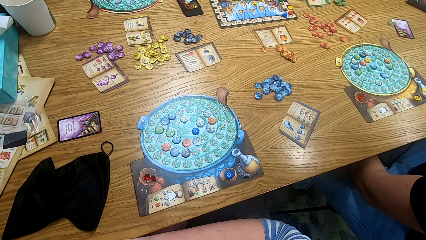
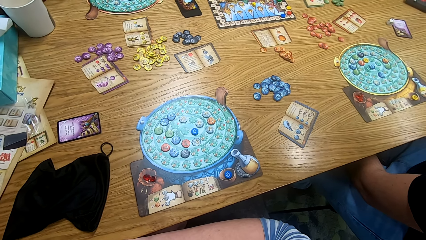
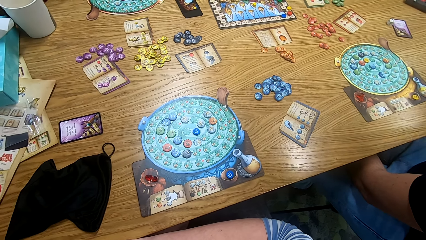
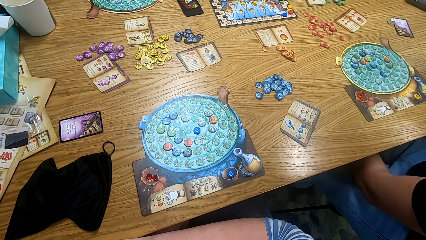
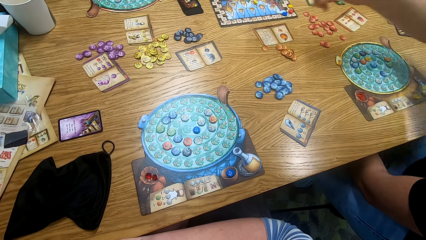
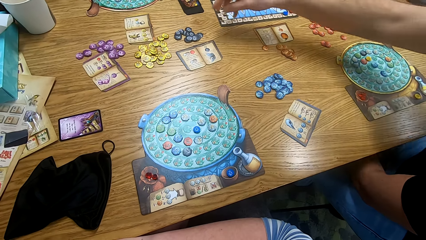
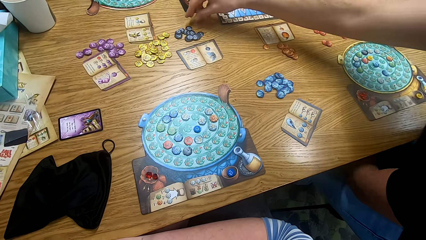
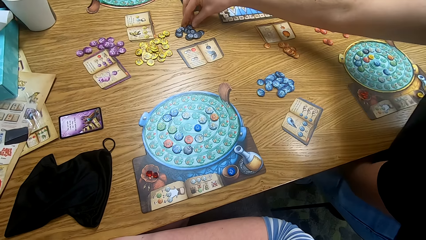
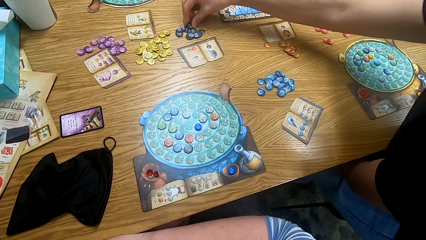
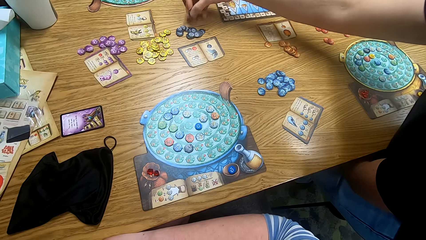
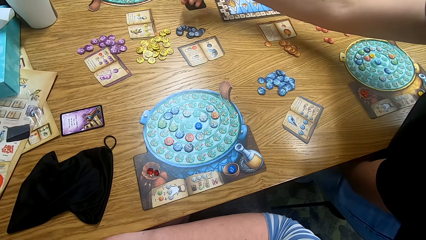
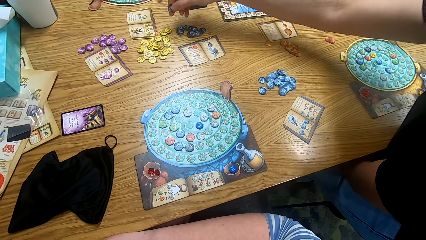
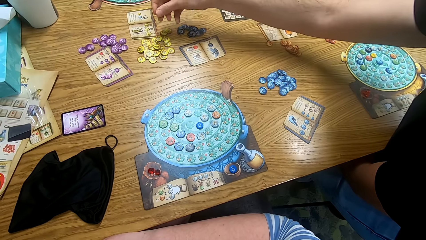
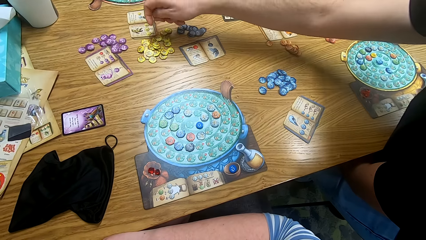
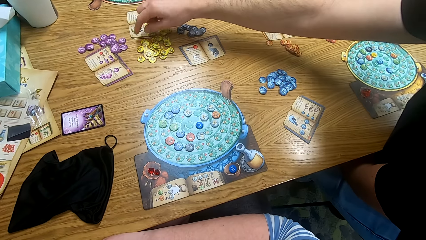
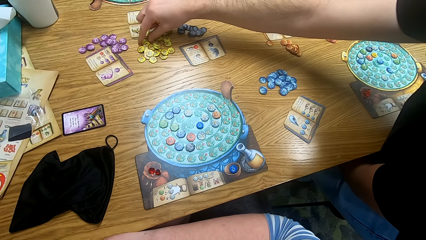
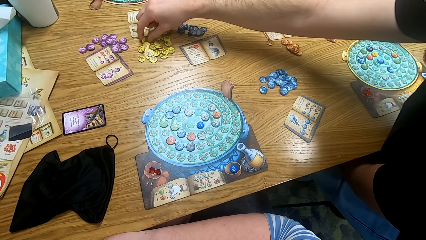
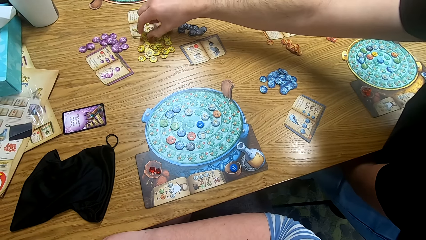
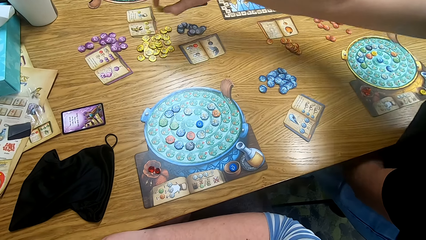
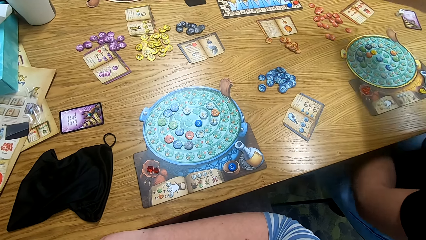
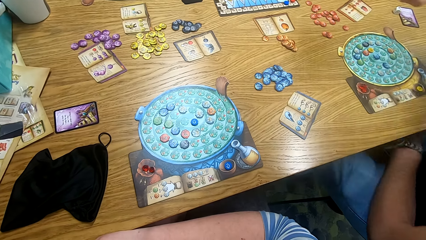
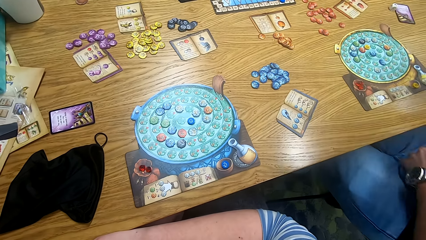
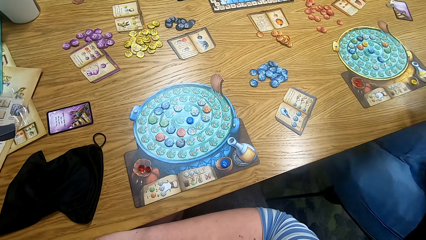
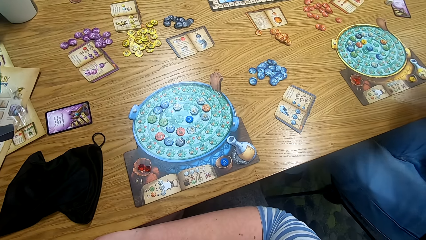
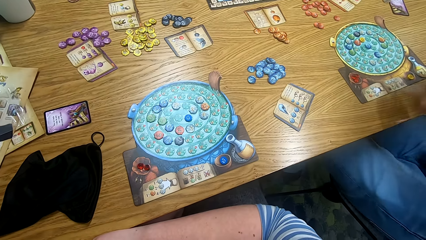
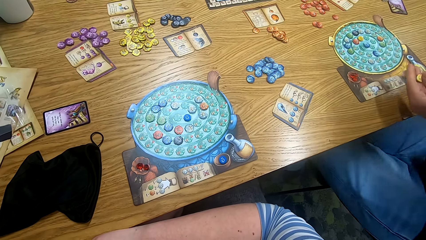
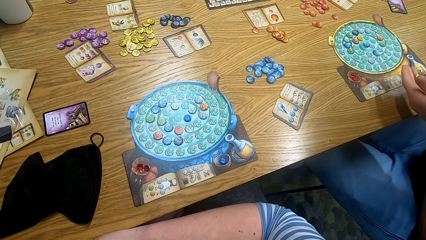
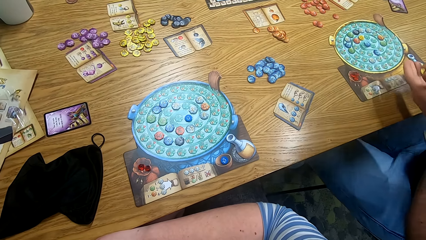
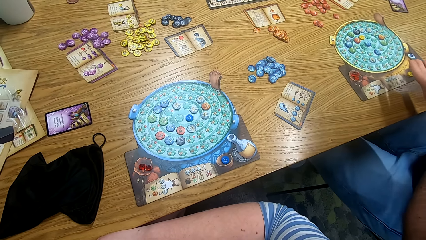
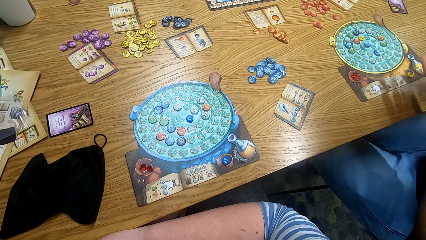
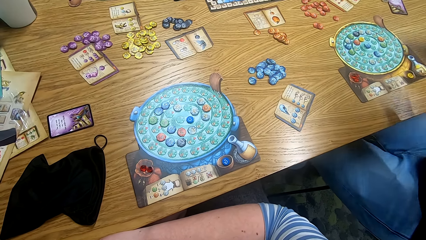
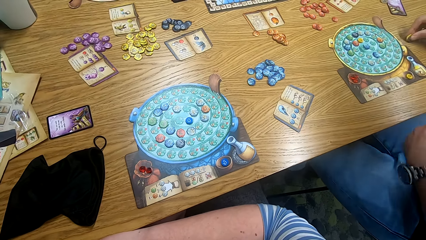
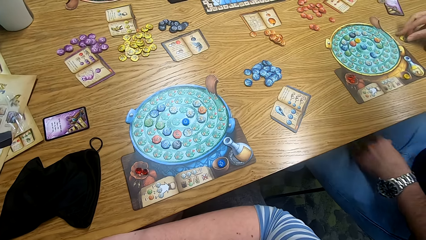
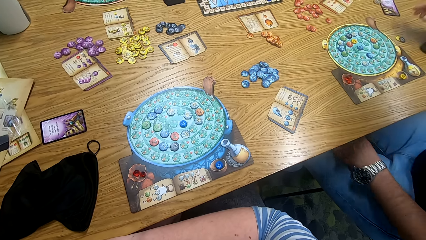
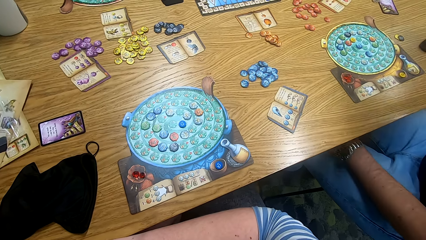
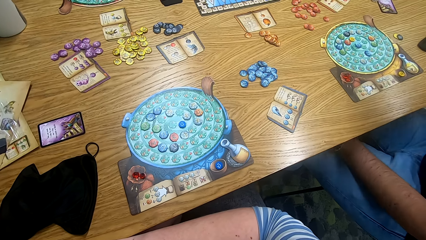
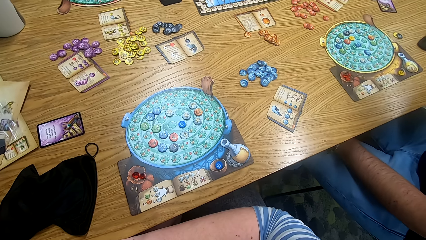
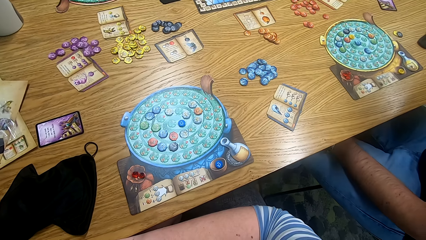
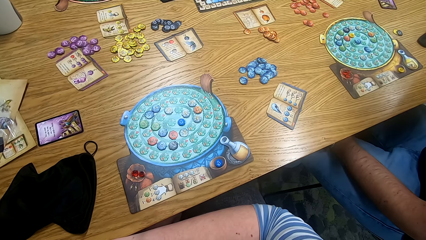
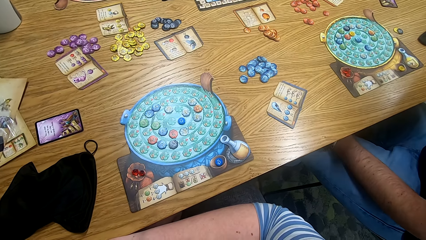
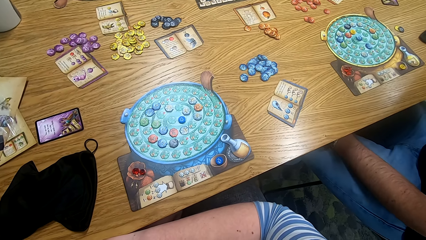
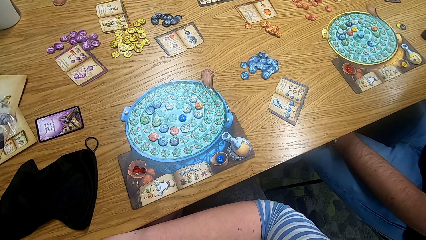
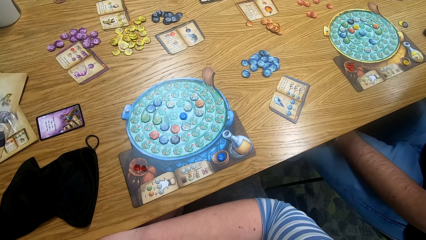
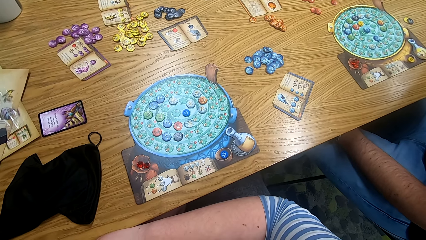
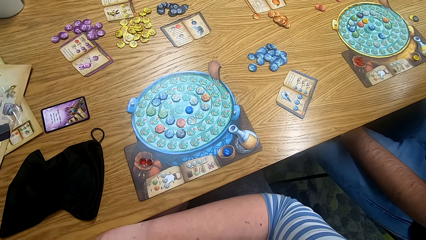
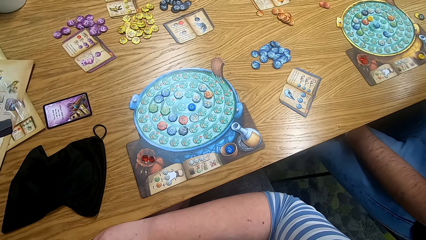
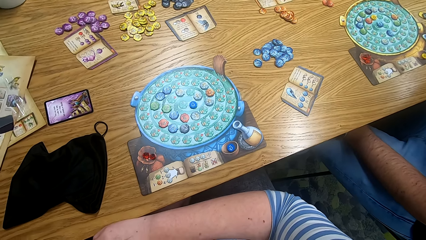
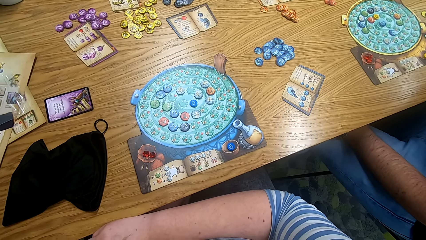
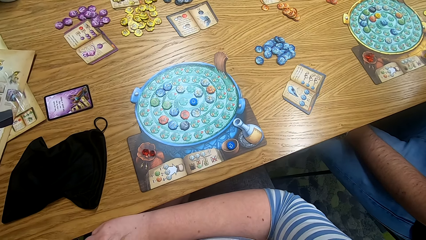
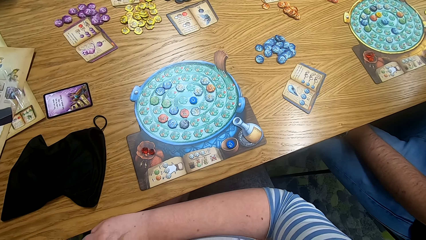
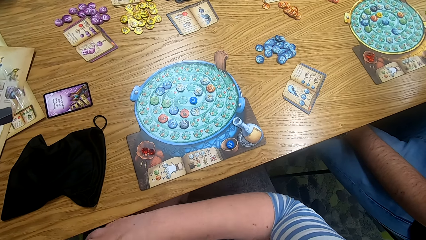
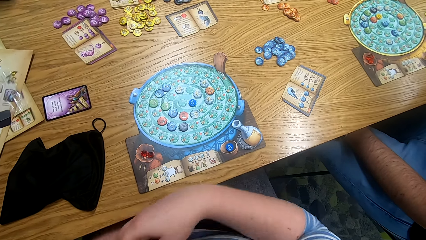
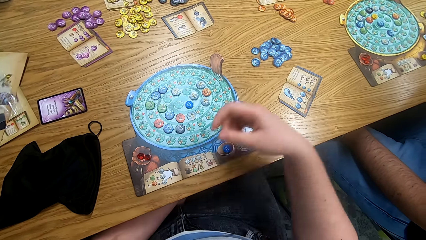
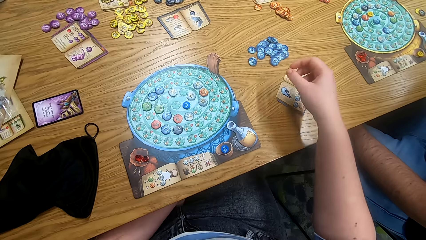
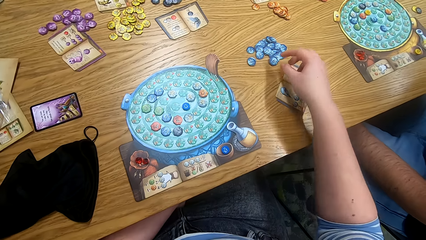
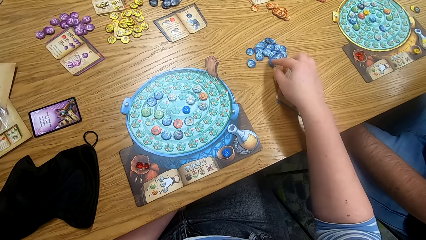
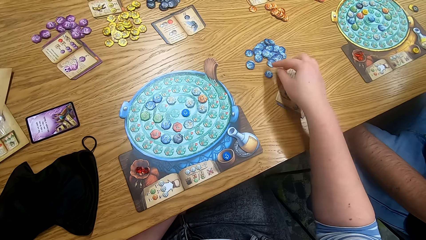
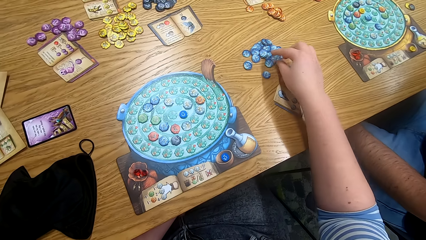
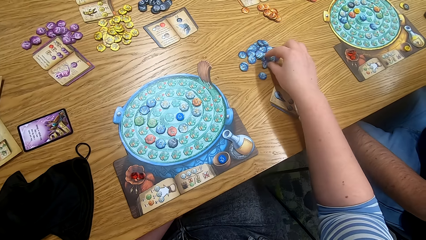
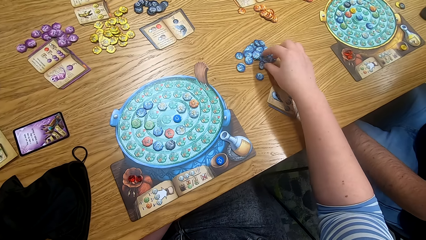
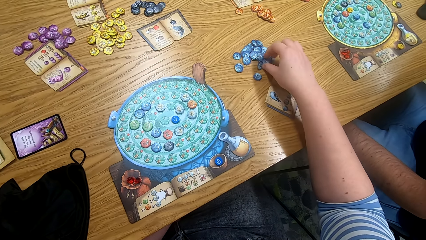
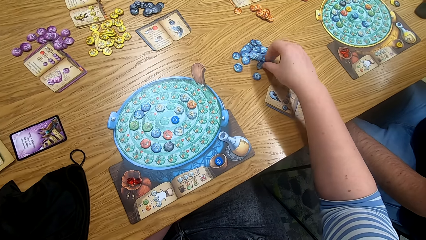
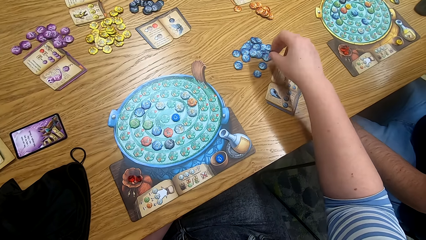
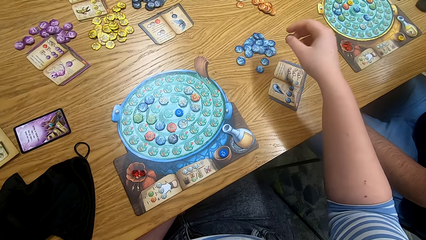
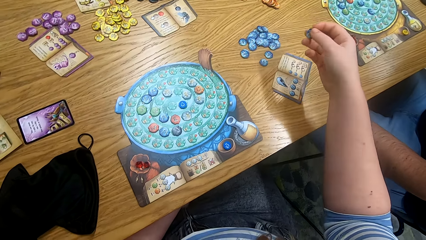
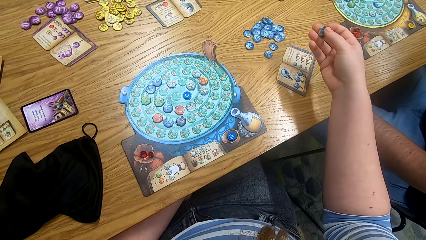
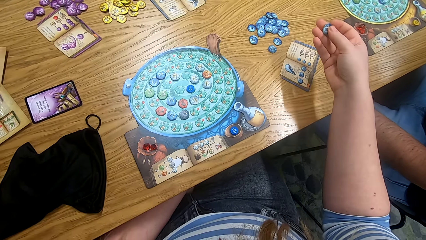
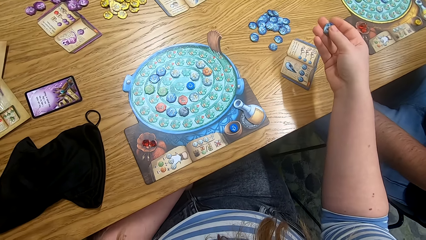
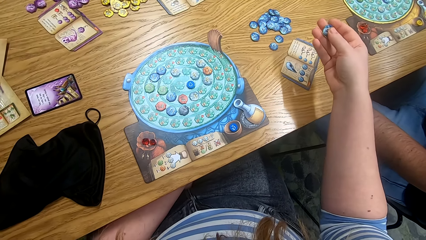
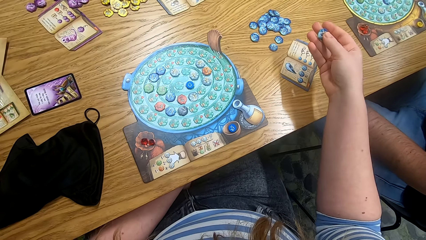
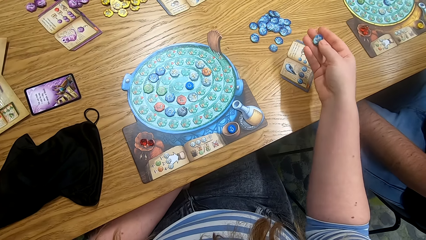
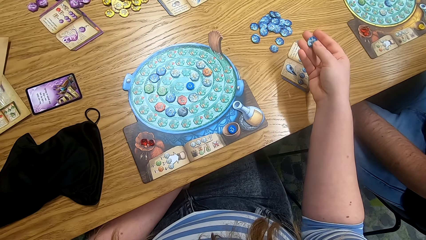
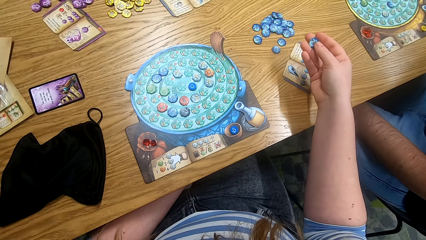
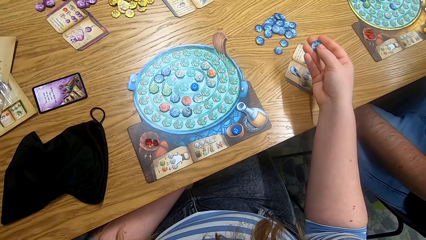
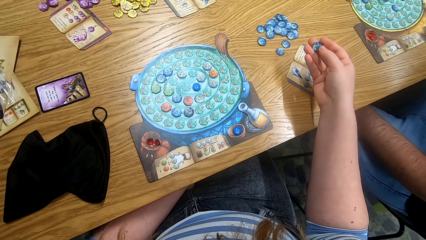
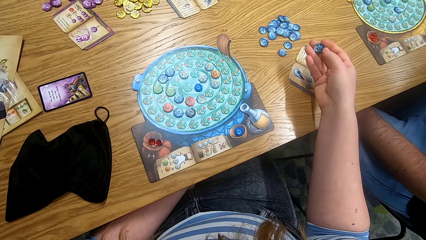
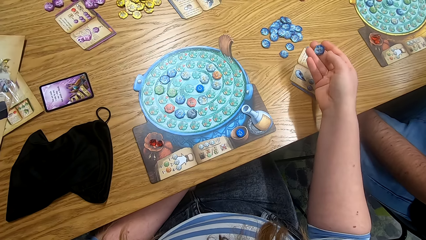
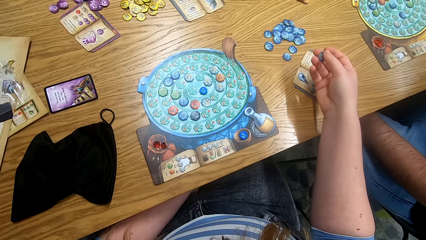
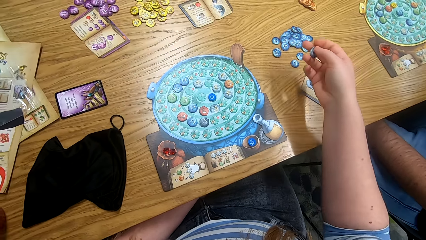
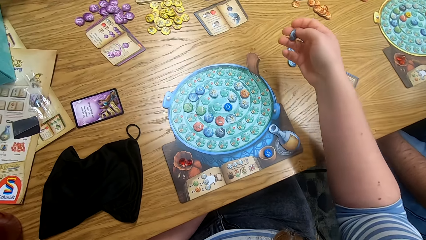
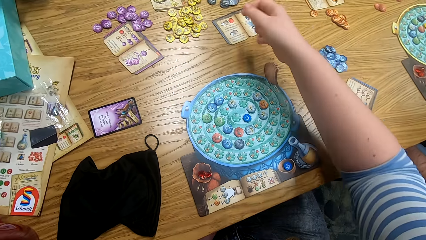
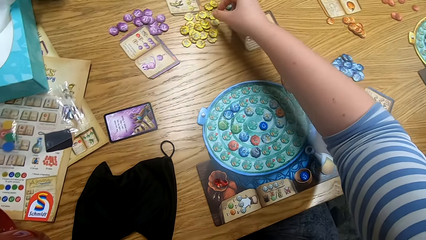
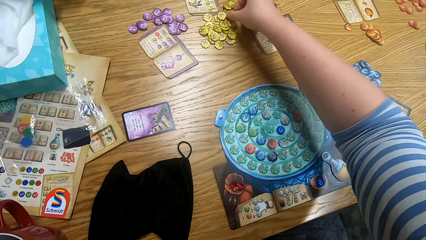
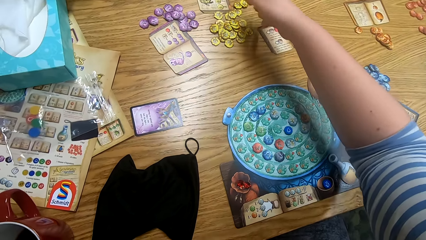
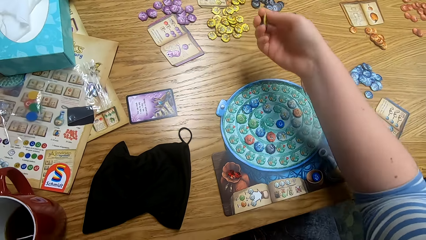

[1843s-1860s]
The camera wearer looks around. A man plays the game and picks tiles from the table. The man puts the tiles on the table. The camera wearer looks around. They play the game and pick tiles from the table.
